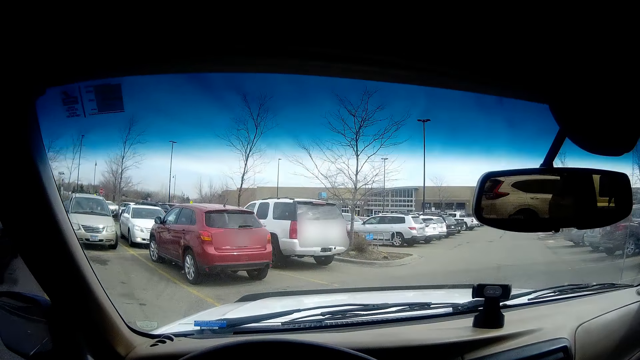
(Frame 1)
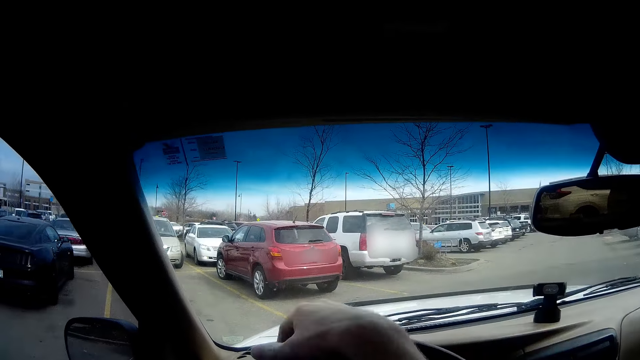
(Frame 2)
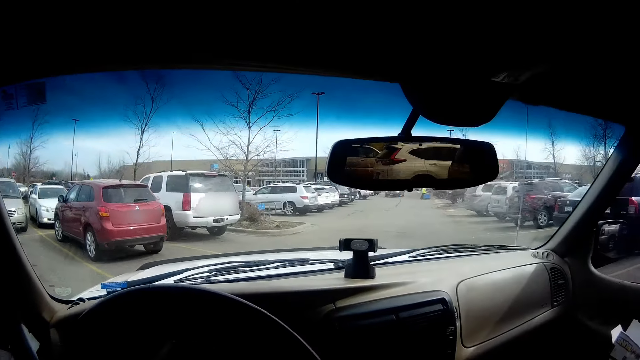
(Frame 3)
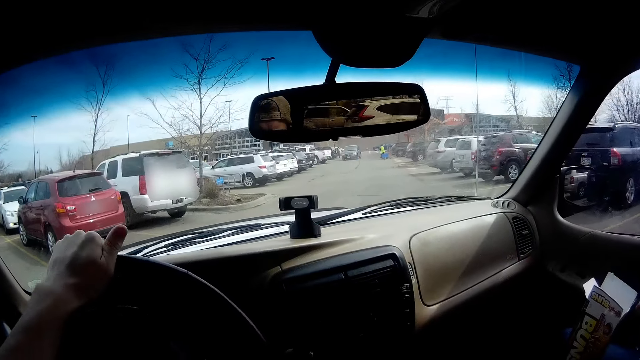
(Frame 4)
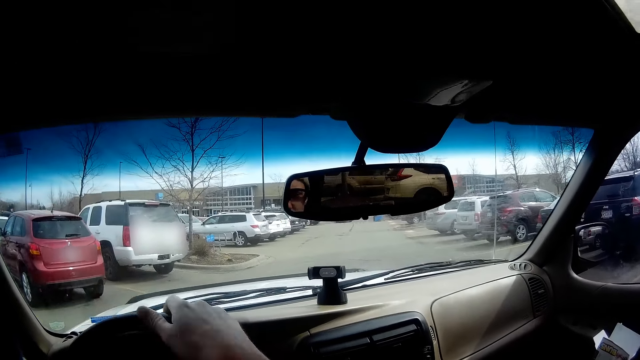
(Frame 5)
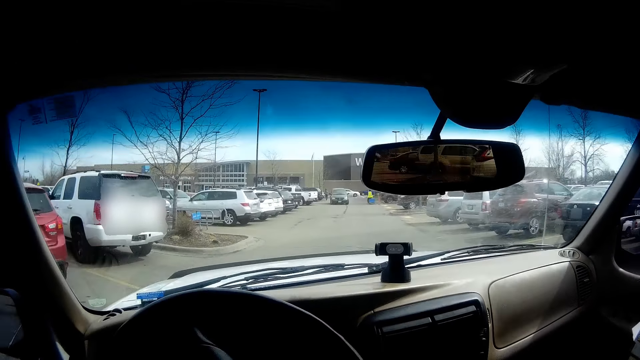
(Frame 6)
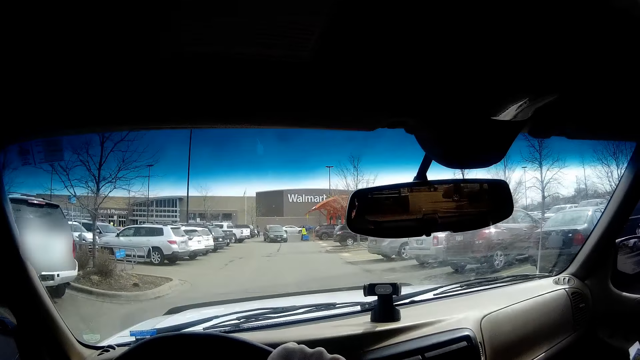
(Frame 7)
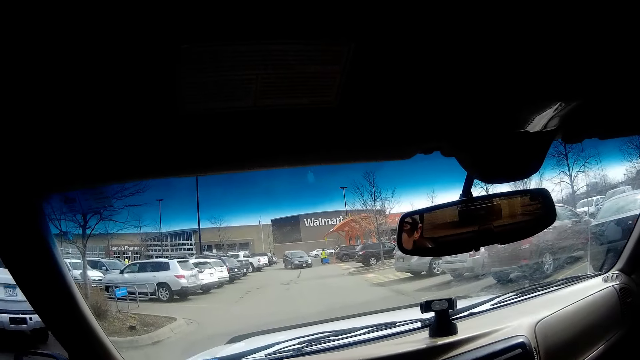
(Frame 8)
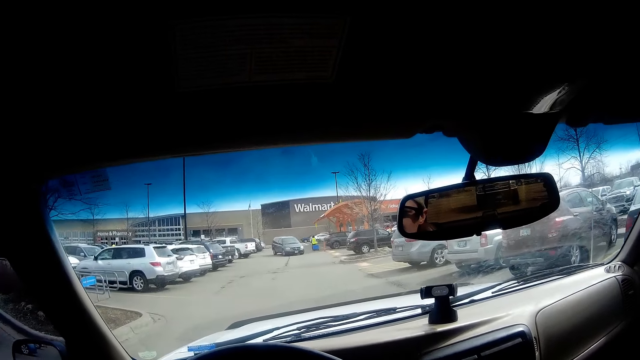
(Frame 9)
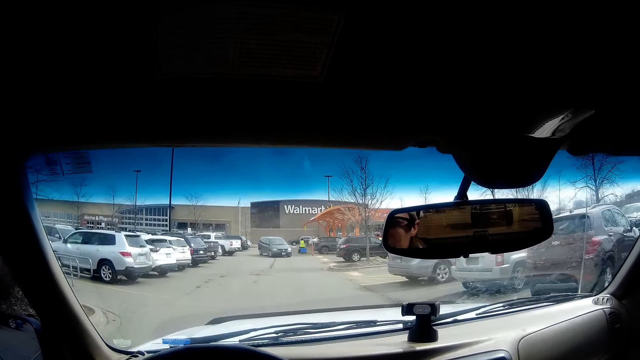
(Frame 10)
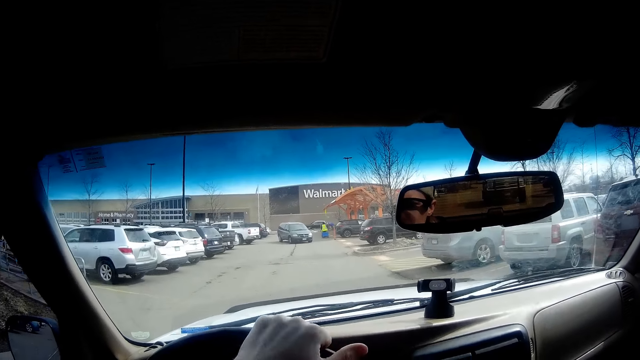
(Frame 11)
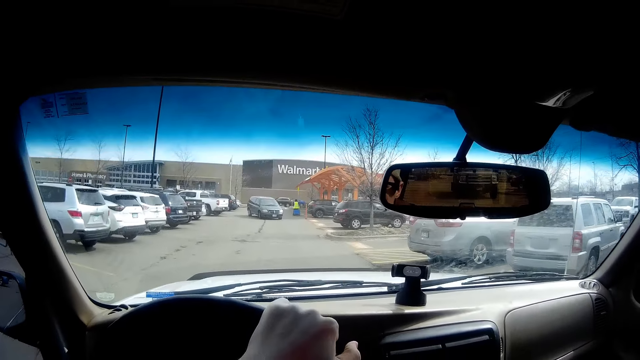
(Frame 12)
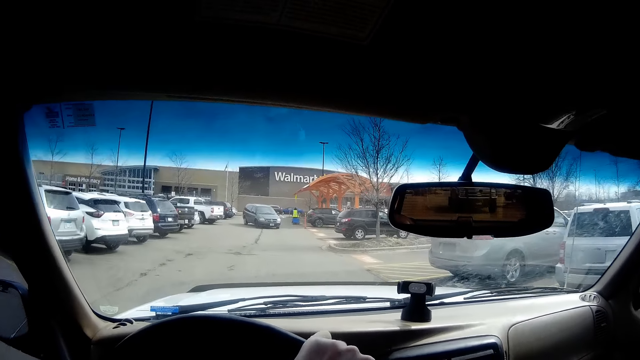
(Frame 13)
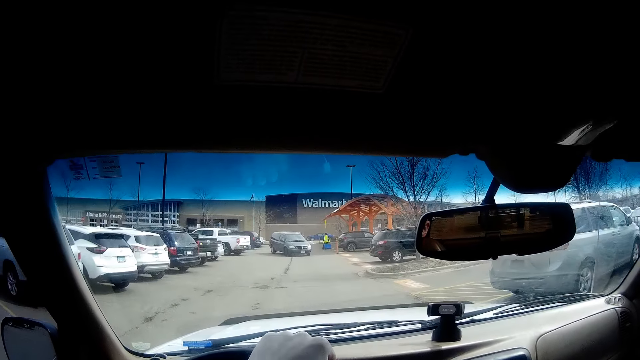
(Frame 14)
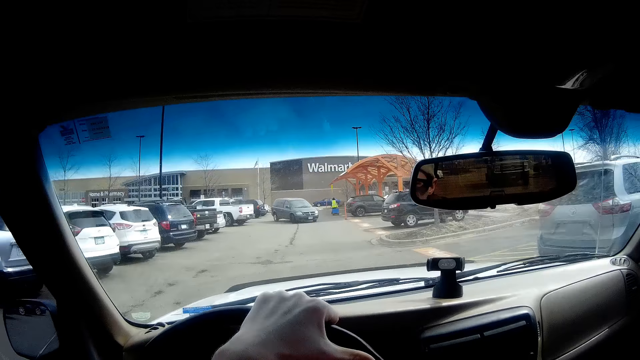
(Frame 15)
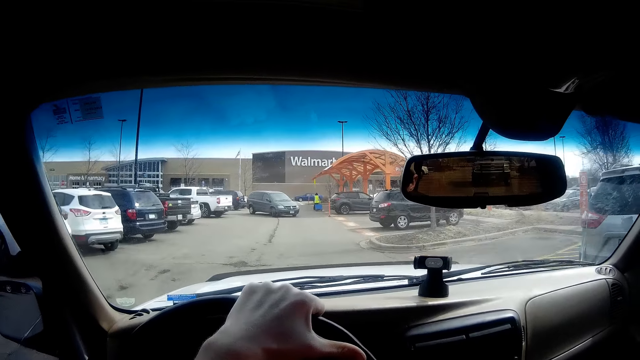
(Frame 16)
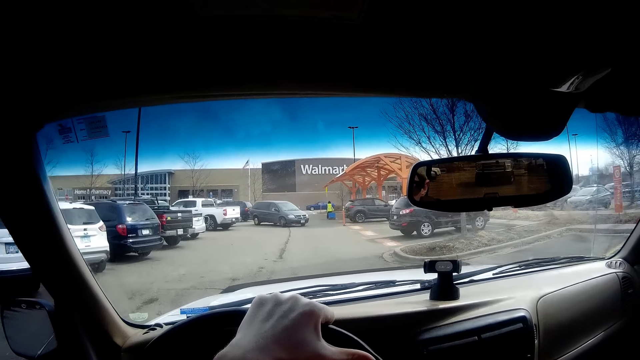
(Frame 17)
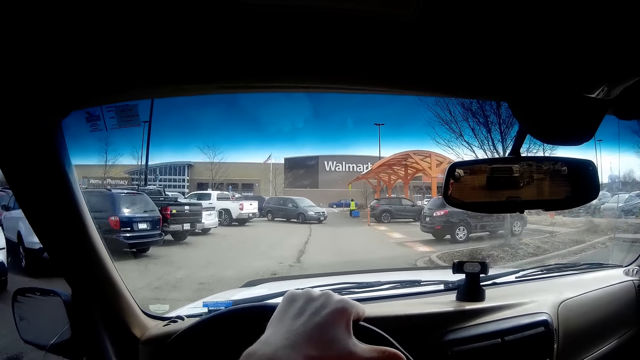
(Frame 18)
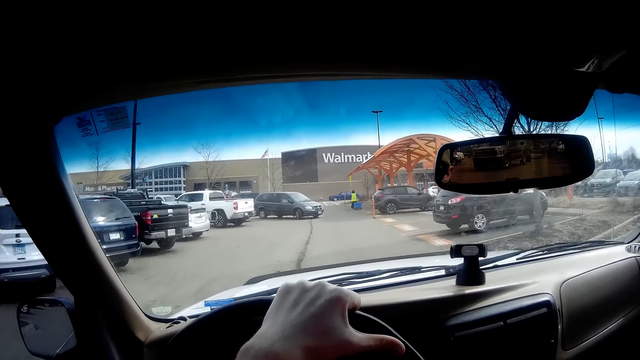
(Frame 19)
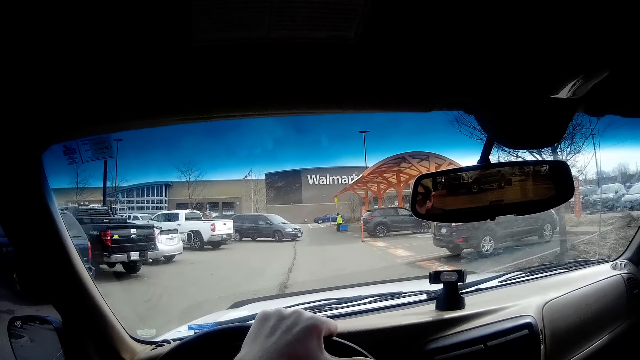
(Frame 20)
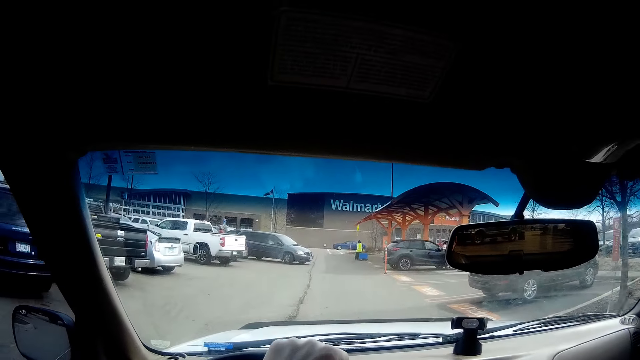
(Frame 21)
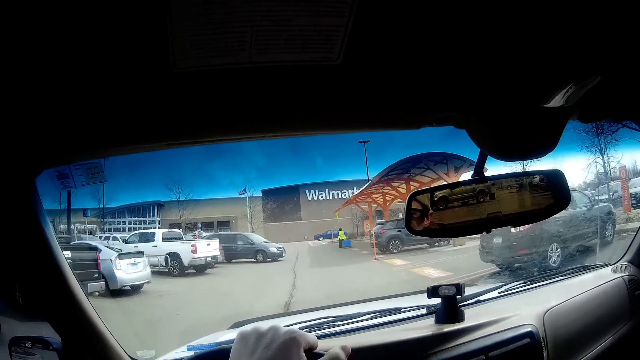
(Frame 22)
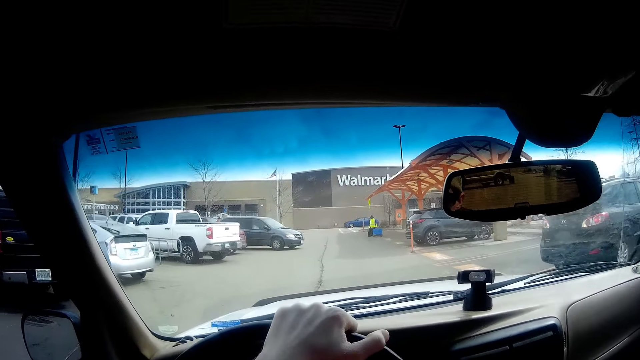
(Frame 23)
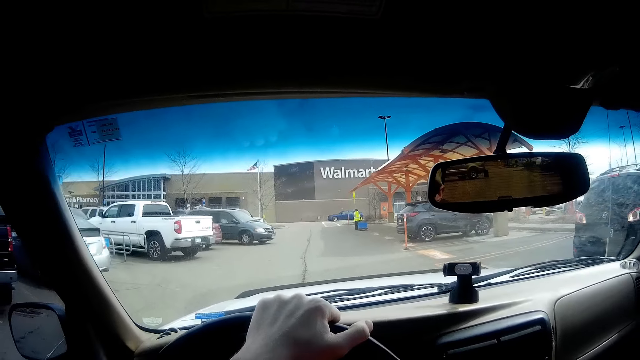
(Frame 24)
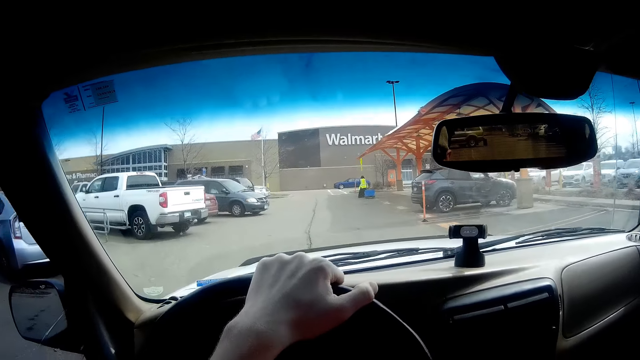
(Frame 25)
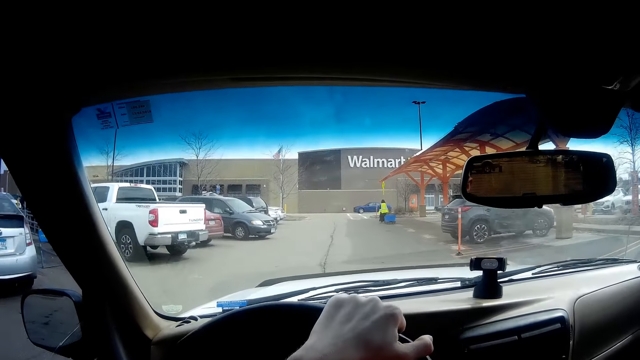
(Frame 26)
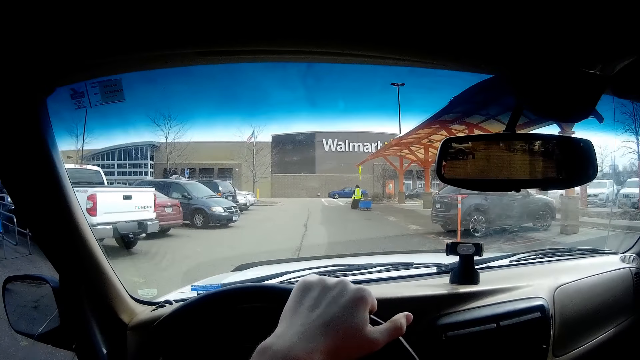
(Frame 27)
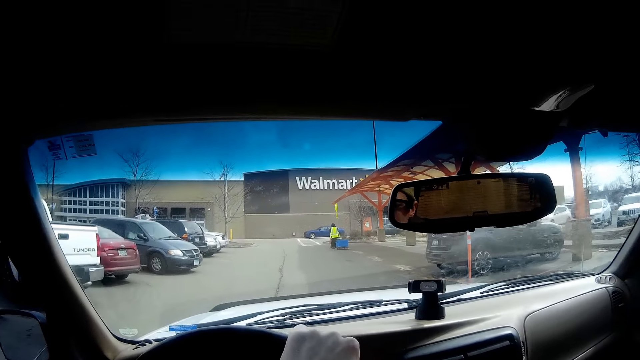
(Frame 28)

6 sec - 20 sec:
The camera wearer drives the car towards a Walmart store. A car in front of the camera wearer reverses to park. The camera wearer sees a woman dragging a blue box.

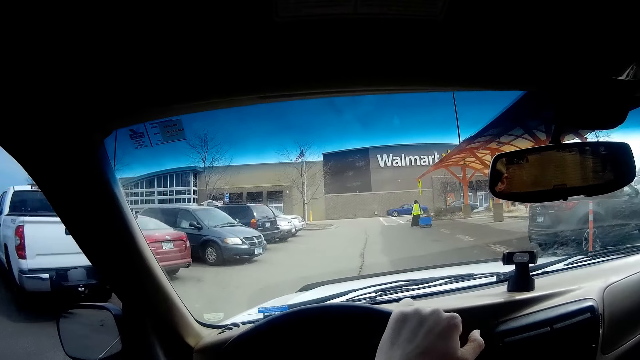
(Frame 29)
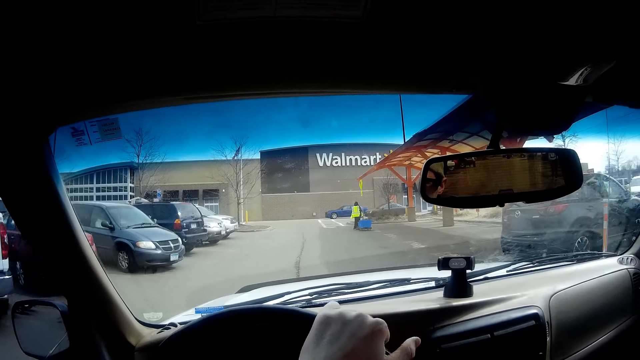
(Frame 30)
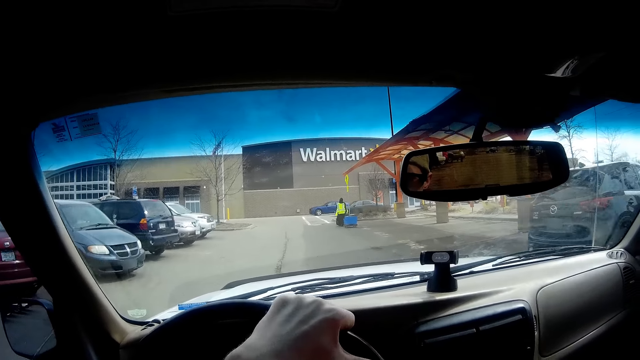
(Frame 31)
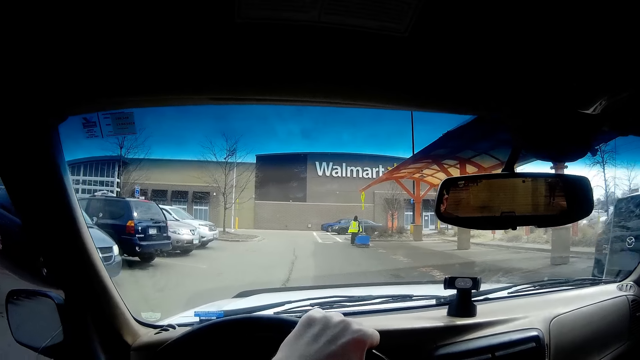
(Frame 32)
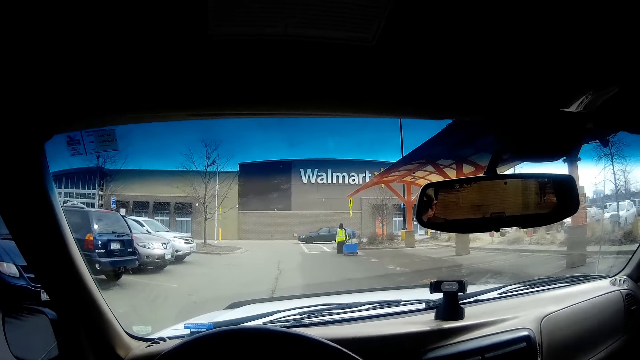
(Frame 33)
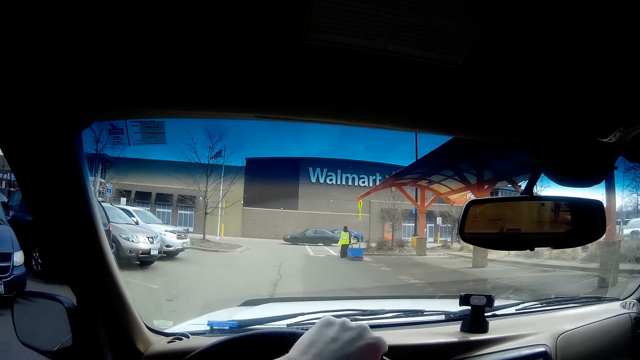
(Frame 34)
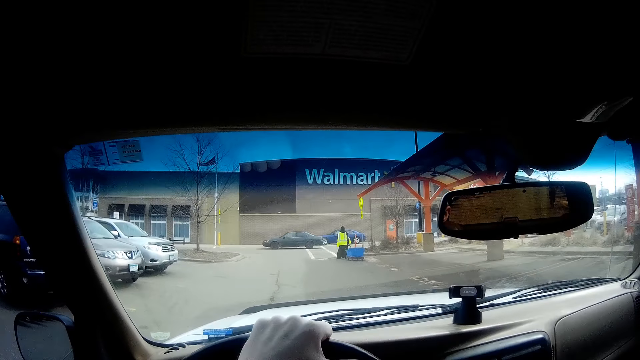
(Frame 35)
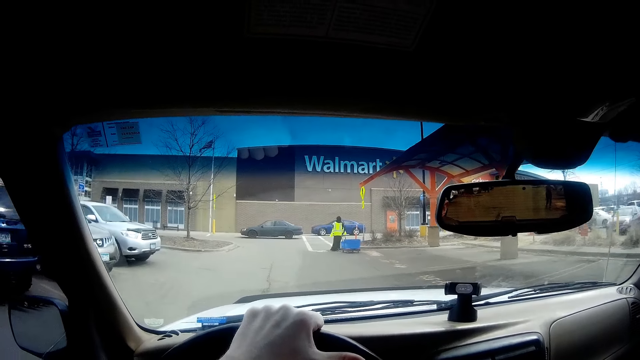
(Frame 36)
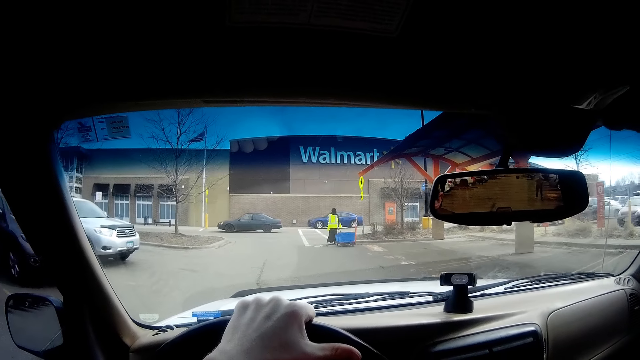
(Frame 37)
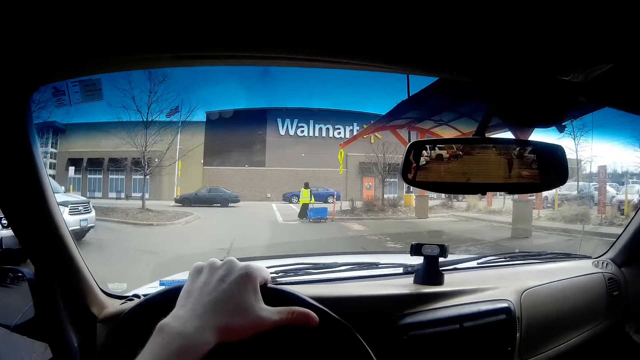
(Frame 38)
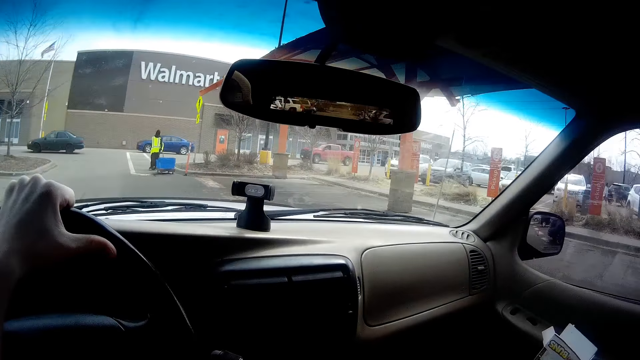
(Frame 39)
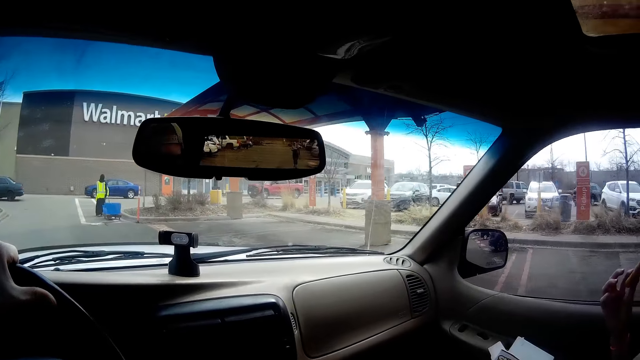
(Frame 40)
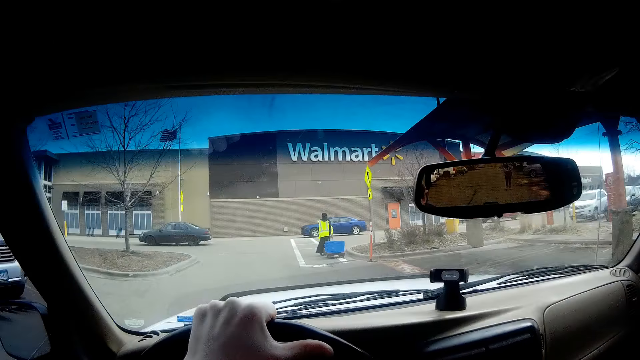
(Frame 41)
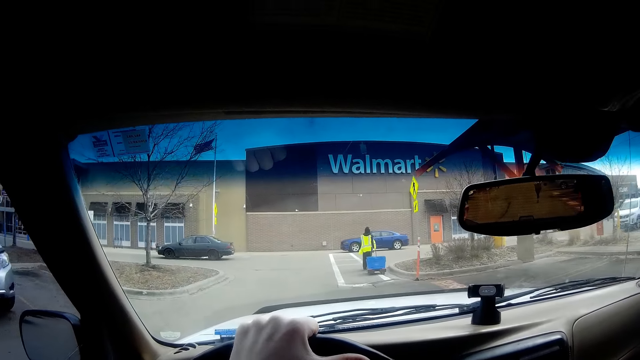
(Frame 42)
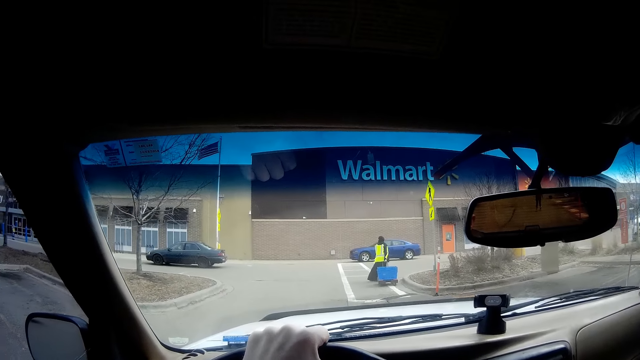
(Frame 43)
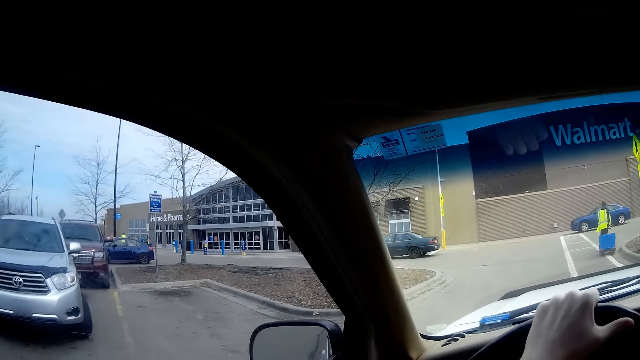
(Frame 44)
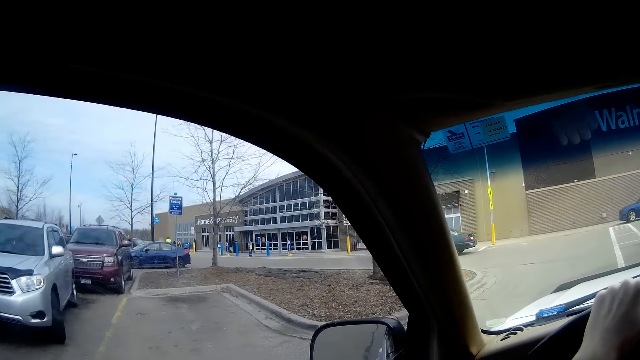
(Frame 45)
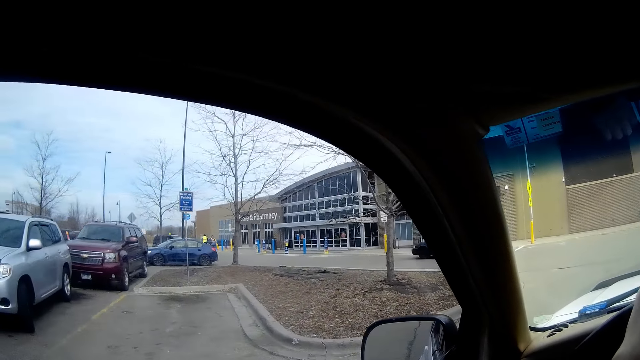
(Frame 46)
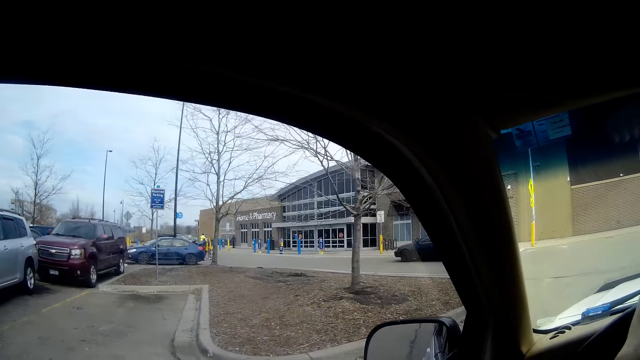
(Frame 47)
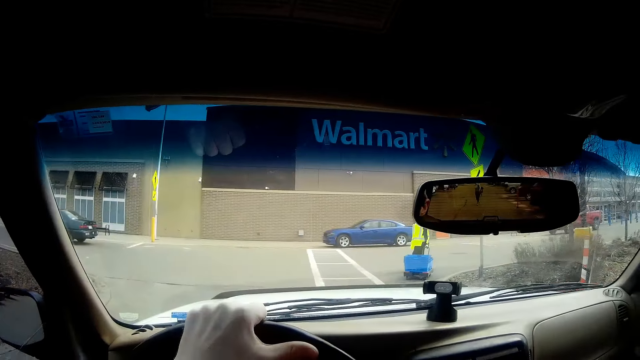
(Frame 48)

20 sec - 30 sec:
A black car drives past in front of the camera wearer. The camera wearer looks around. They drive. They look around.
